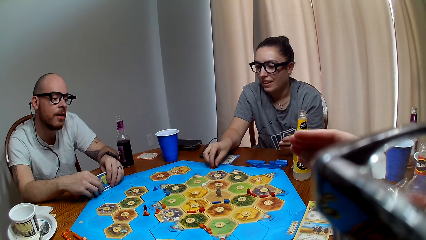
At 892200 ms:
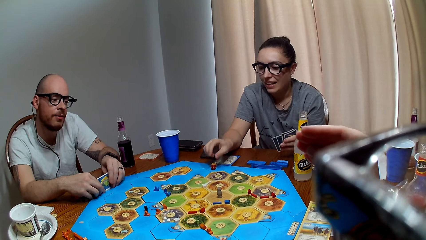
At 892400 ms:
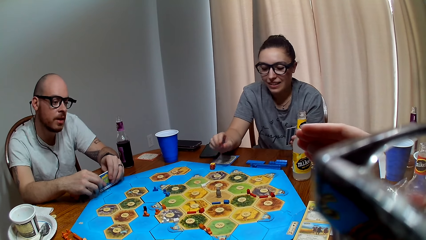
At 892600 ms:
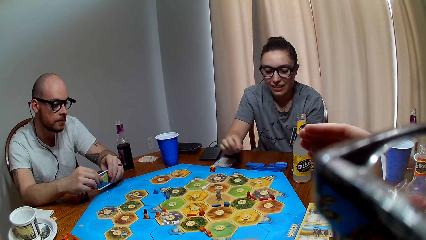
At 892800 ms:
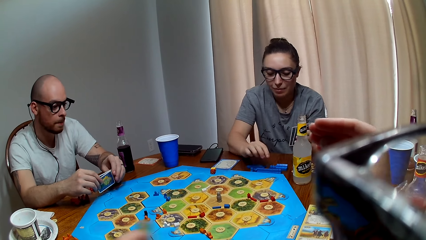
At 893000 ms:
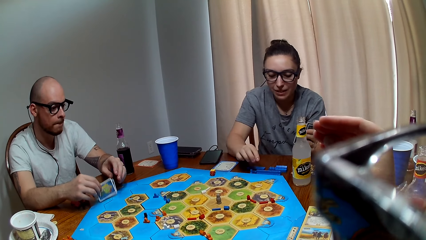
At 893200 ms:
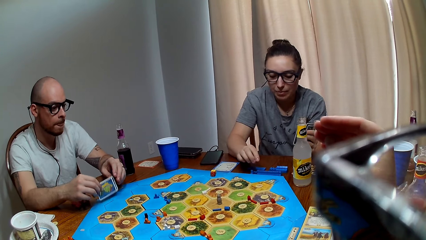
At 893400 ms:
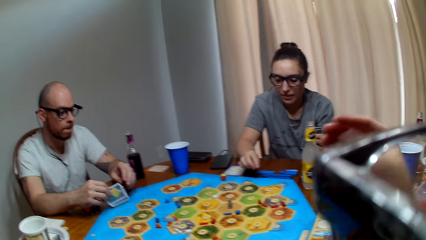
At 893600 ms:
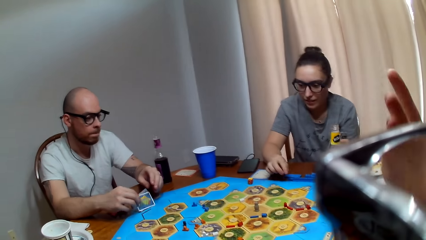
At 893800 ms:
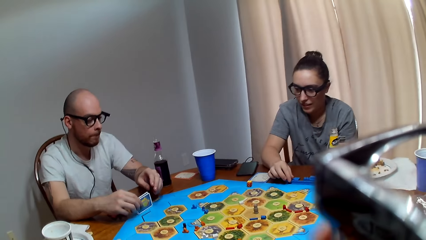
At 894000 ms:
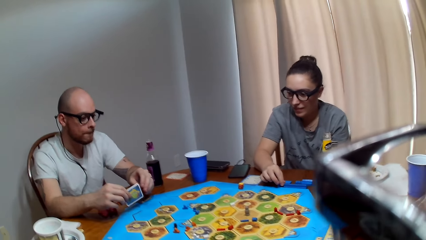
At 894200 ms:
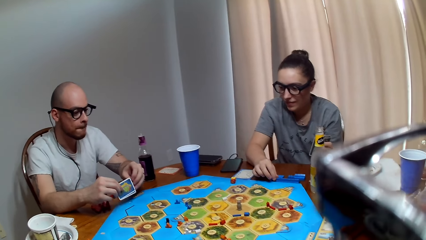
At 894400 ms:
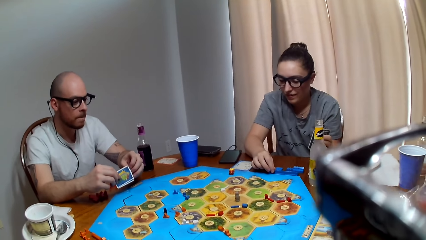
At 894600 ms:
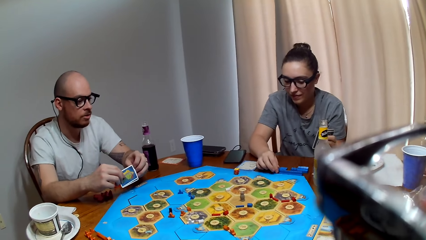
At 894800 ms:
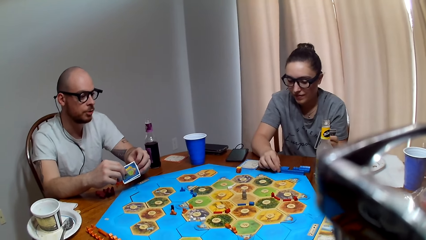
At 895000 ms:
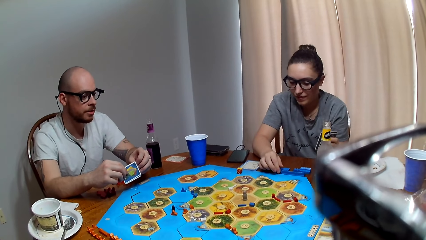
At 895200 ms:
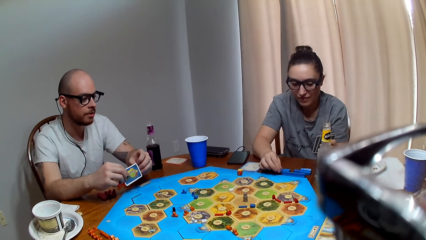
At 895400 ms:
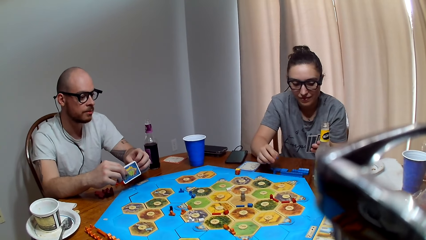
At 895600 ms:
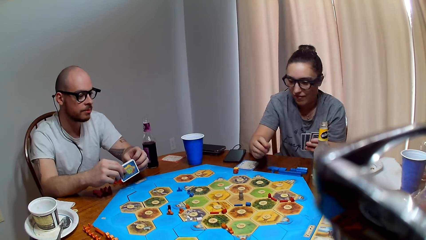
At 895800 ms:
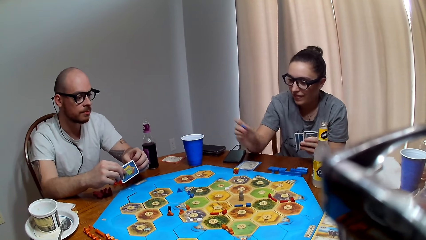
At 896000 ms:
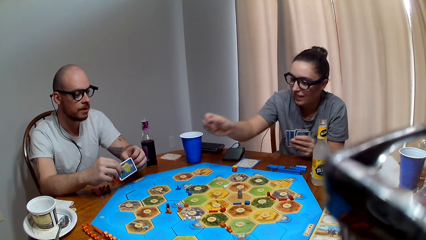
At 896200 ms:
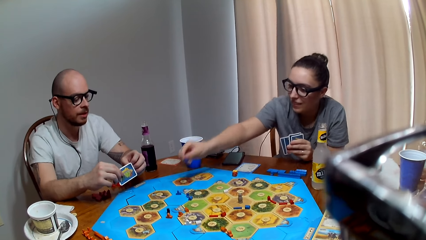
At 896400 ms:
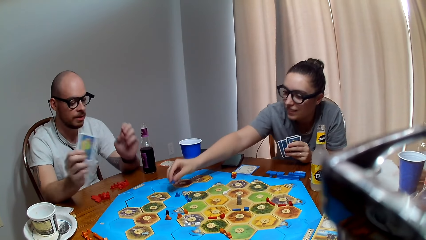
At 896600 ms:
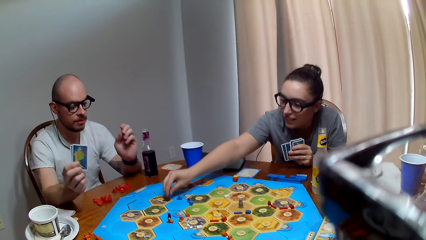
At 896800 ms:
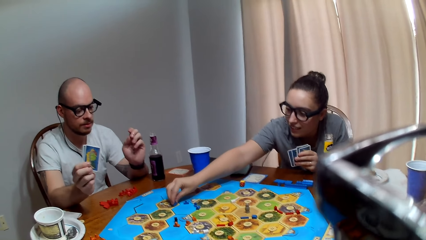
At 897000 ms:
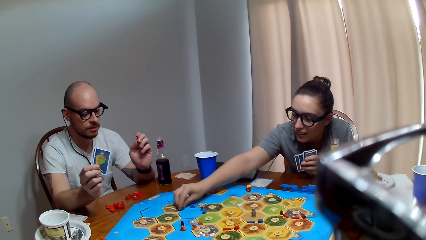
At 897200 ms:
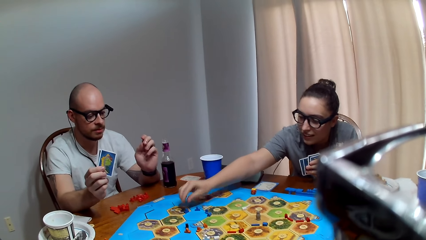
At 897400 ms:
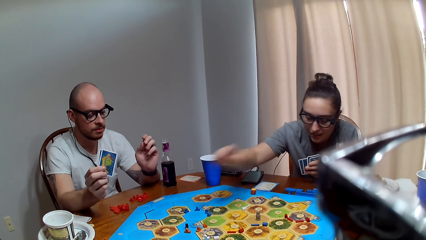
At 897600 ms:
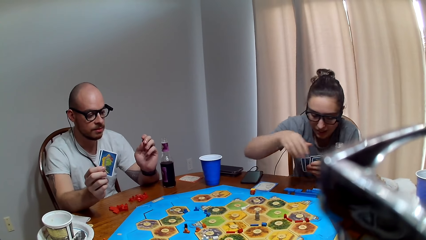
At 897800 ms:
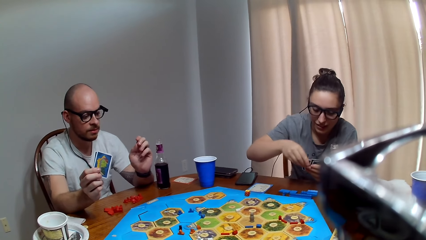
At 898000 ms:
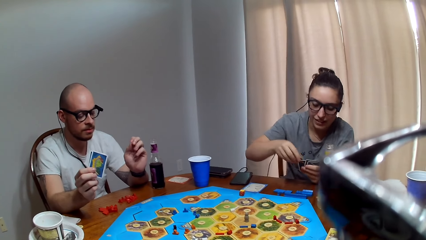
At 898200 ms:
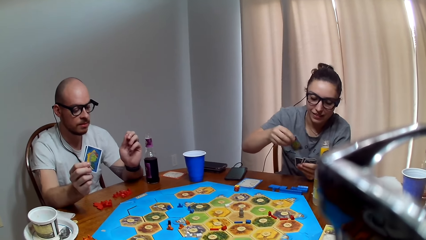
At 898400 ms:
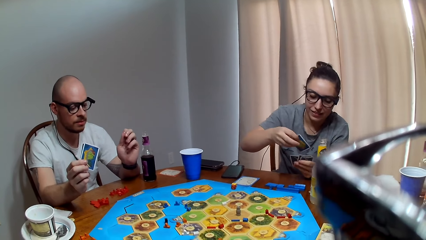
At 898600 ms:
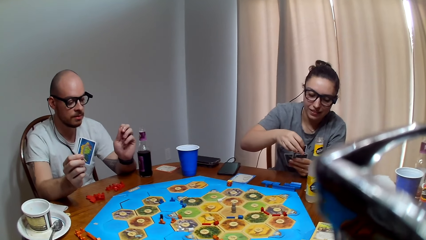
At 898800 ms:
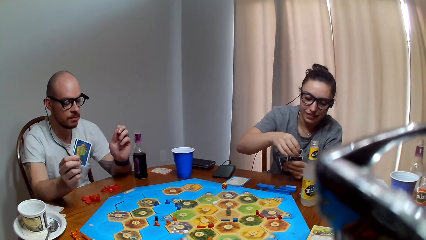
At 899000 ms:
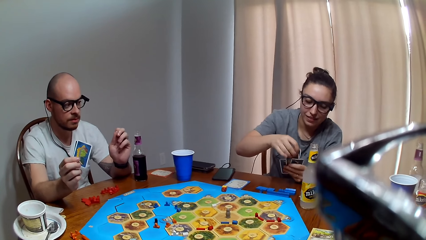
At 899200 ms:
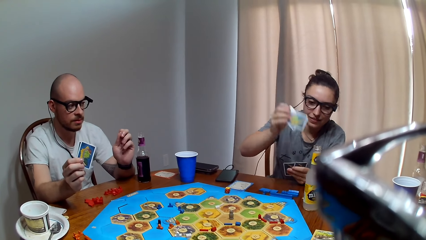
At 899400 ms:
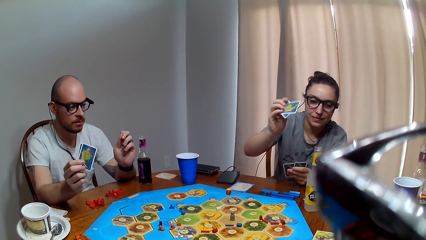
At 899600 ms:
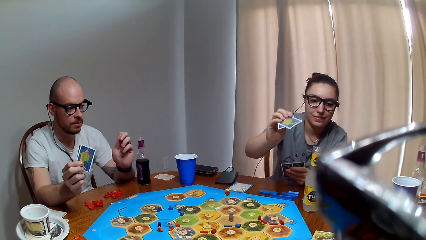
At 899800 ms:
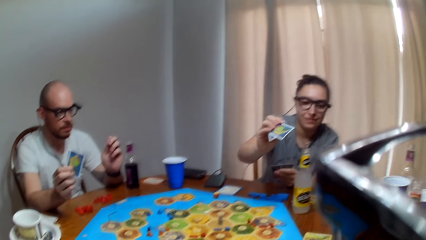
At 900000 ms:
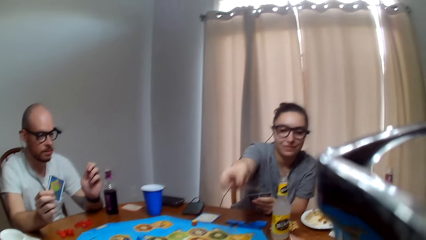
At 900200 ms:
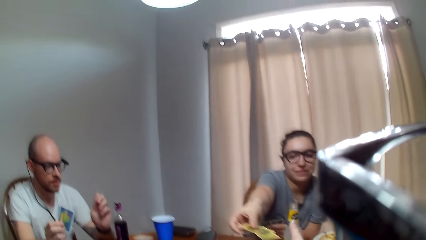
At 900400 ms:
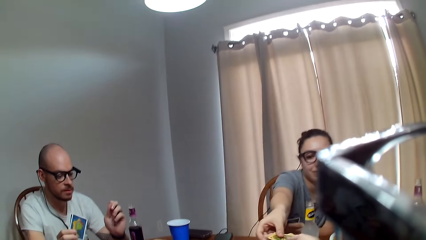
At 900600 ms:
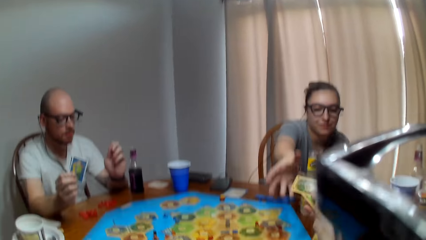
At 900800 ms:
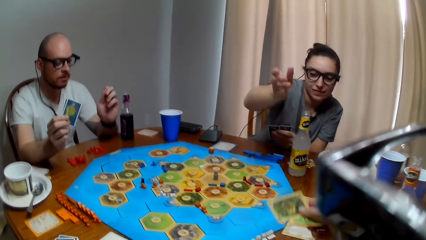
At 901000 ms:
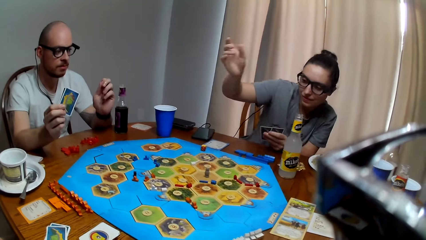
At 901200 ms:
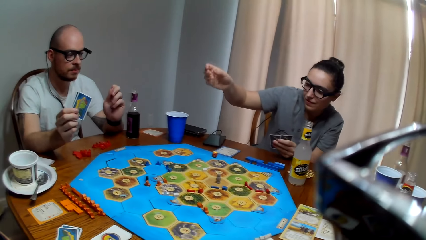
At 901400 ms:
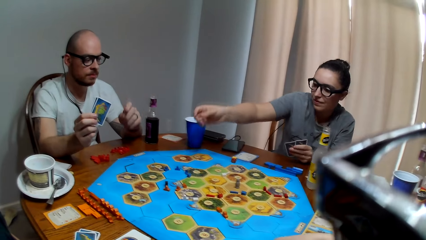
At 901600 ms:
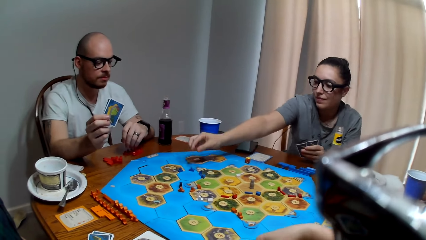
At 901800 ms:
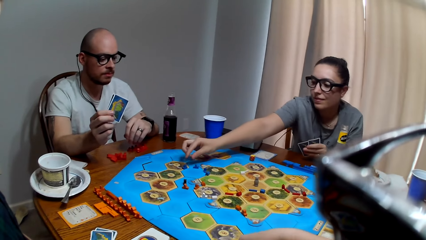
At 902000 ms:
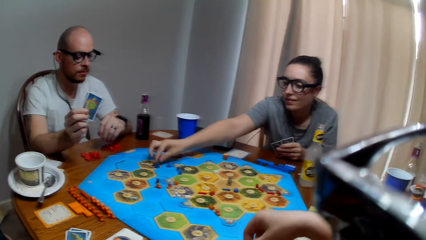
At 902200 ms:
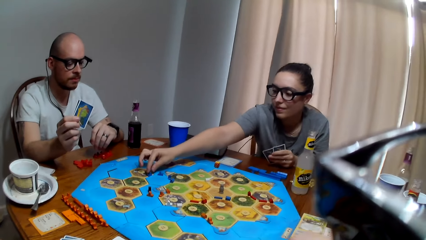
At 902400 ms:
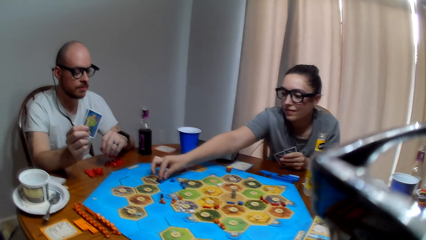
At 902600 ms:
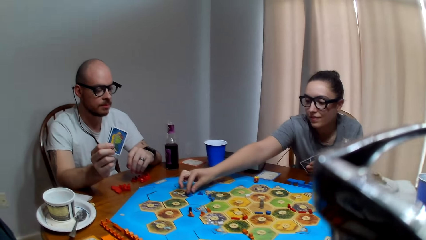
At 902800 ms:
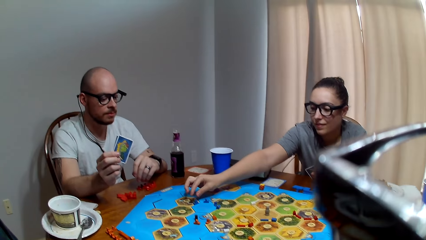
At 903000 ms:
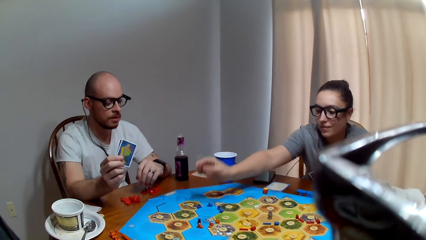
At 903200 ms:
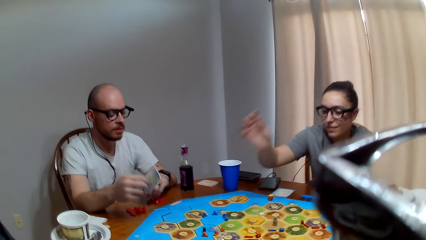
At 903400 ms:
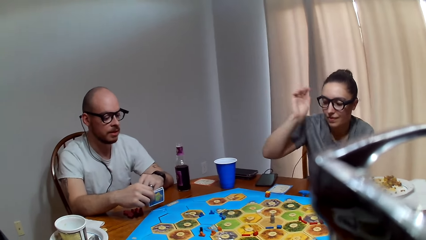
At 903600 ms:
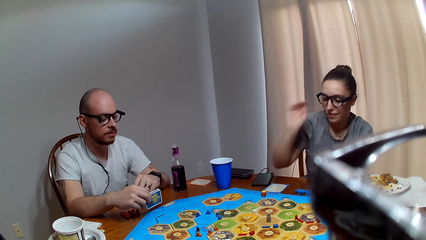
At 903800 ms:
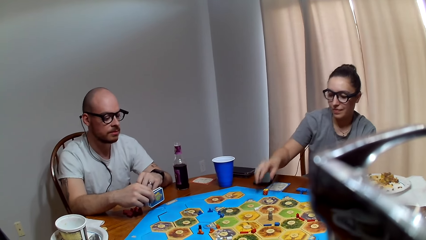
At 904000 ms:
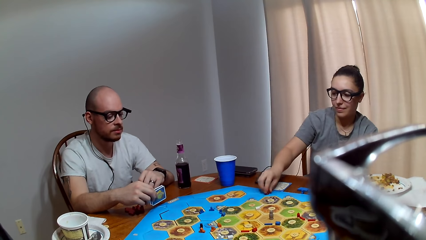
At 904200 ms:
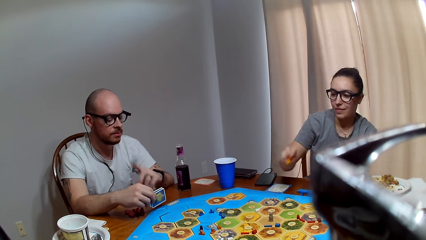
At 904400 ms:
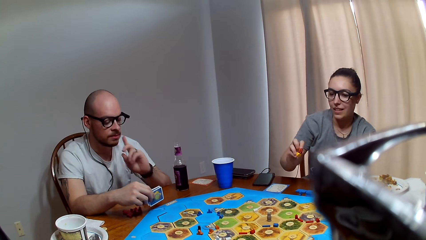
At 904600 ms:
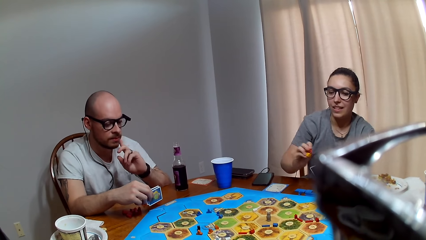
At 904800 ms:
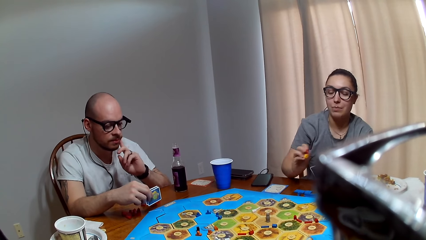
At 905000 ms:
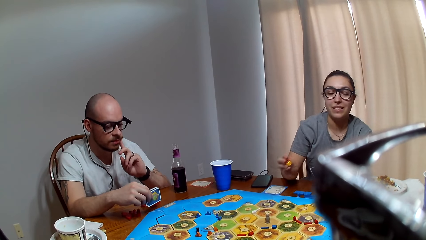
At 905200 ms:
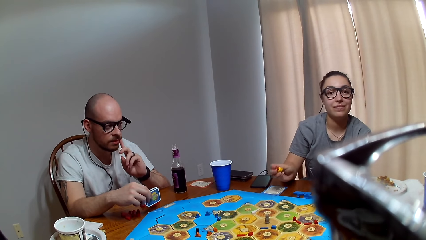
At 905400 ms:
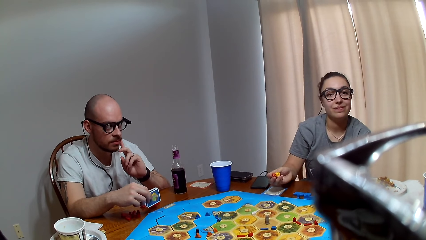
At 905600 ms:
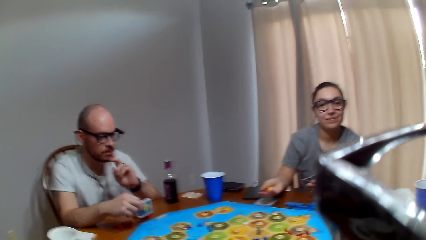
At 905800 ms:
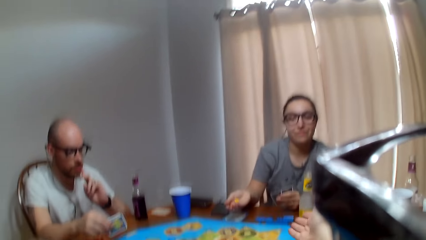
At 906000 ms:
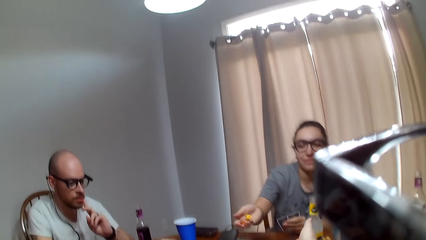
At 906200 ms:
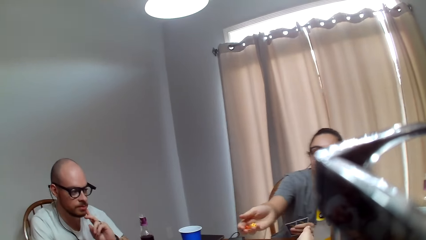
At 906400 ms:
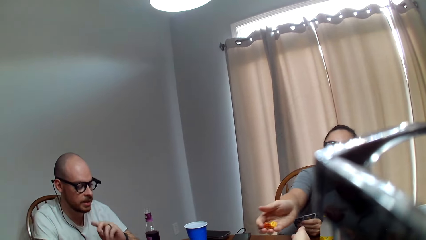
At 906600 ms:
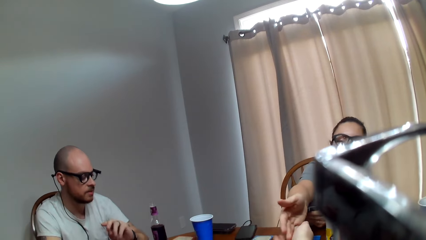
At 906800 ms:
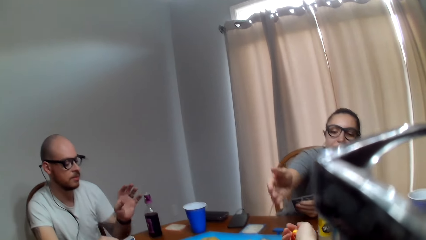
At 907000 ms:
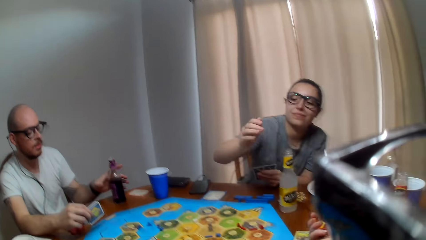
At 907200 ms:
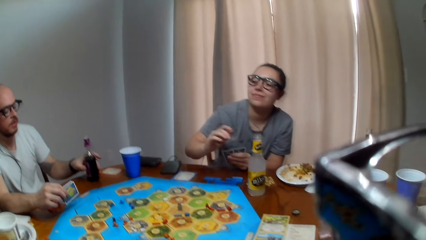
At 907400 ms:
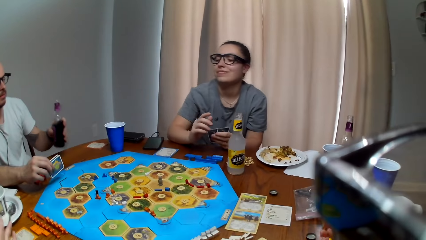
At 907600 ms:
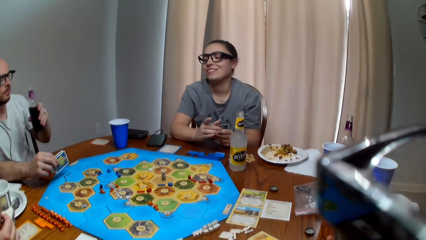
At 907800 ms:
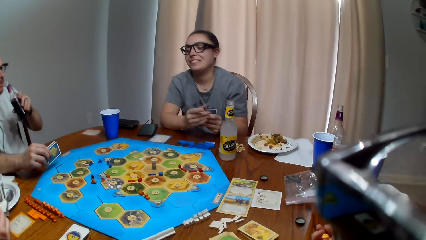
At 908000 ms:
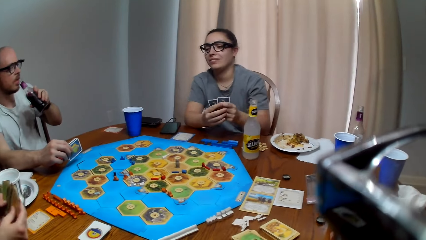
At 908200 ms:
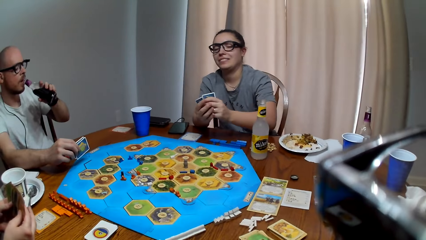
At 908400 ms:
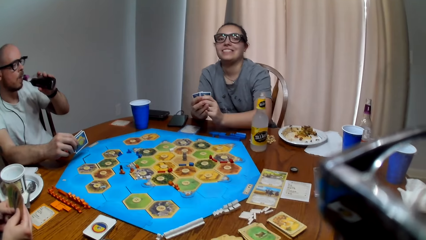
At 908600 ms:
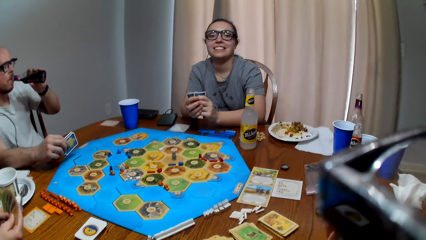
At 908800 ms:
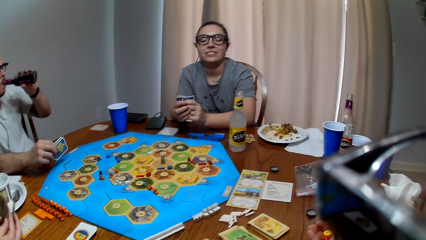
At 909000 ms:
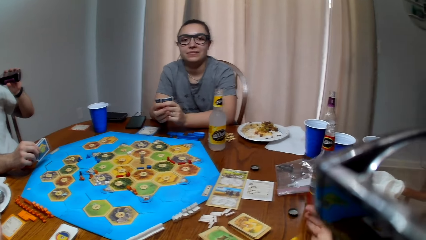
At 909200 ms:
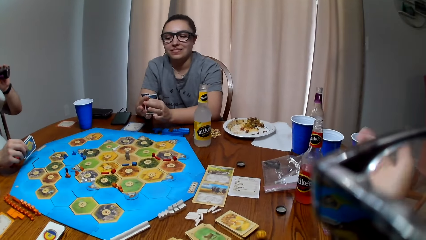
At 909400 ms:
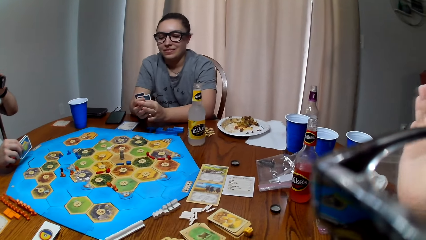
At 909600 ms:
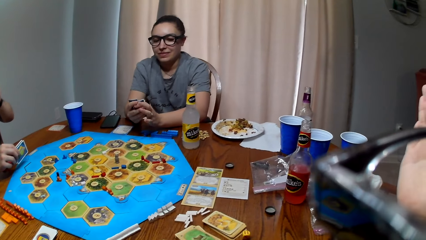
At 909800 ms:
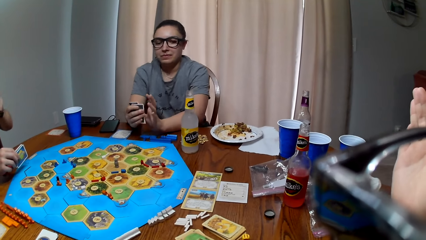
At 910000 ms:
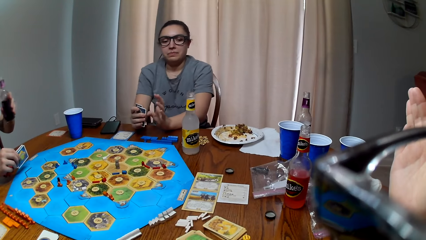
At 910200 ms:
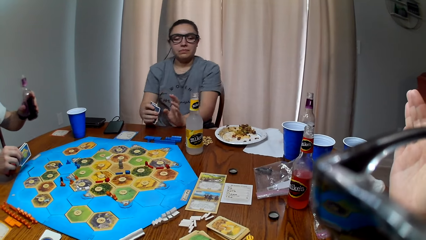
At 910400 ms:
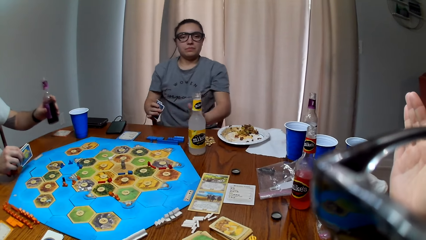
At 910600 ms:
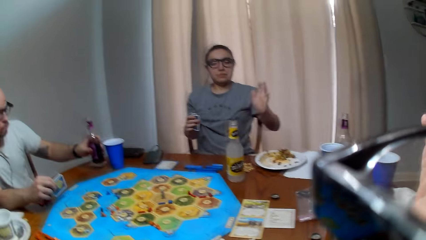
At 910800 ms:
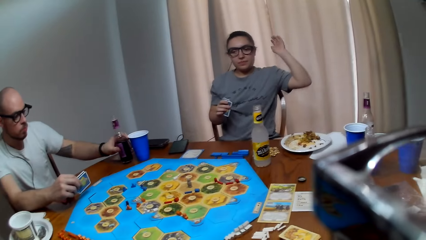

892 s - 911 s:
A man taps the cards on the table. The camera wearer converses with the man and a woman. The woman talks to the man and the camera wearer. She picks up a peg. The man speaks to the woman. The woman places the peg on the board. She picks up two cards. She hands the camera wearer the cards. The camera wearer picks up the cards. The woman touches the peg. The camera wearer makes a sound. The man talks to the woman. The woman grabs the dice. She holds the dice and talks to the camera wearer. The man responds to the woman. The woman hands the dice to the camera wearer. The man talks to the camera wearer and the woman. He holds the bottle. He drinks juice. The camera wearer throws the dice on the table. The man places the bottle on the table.
